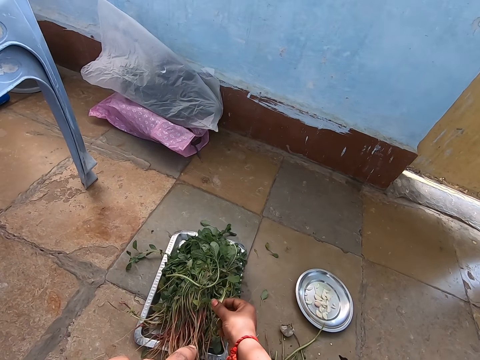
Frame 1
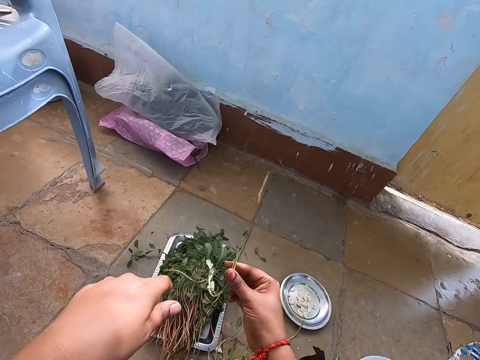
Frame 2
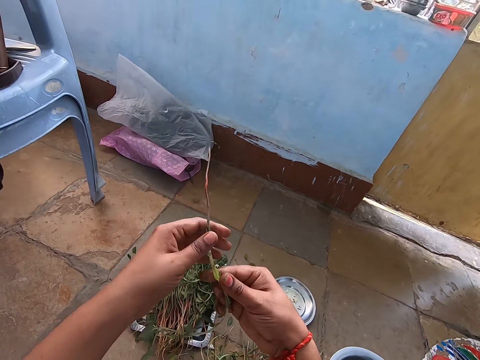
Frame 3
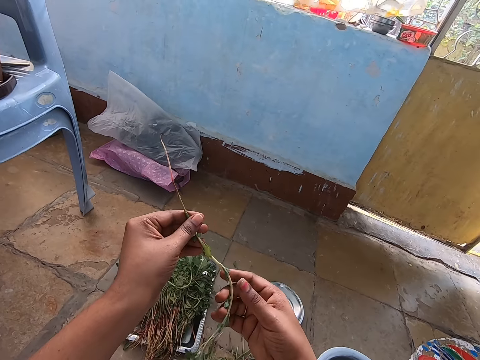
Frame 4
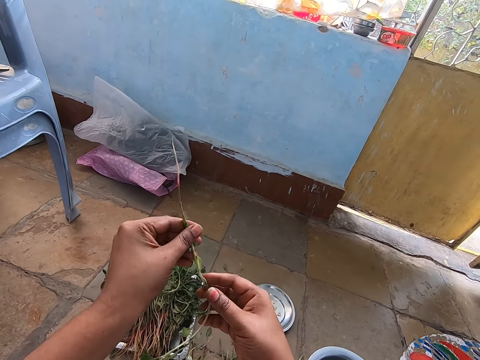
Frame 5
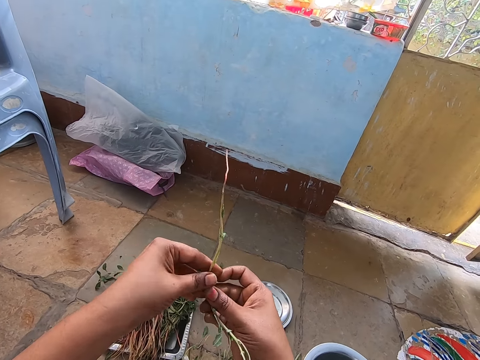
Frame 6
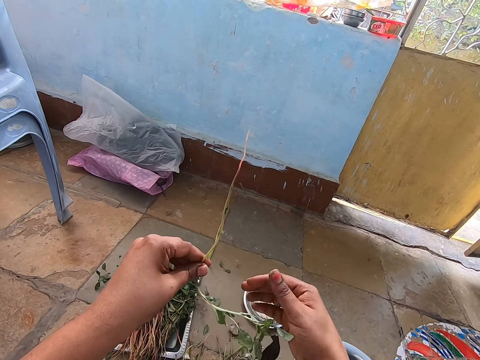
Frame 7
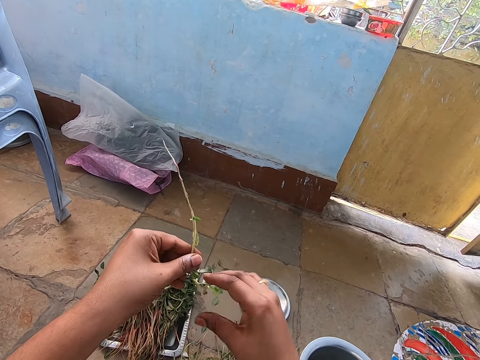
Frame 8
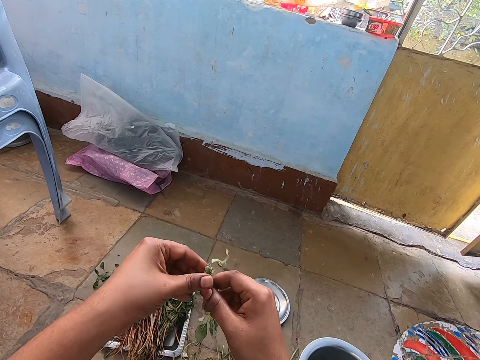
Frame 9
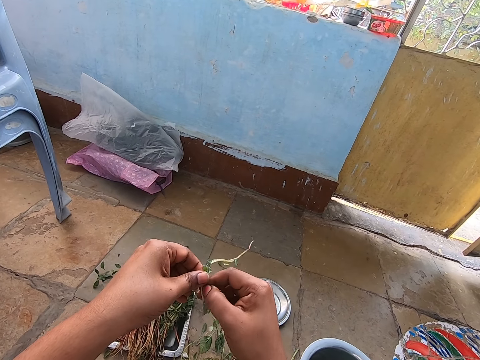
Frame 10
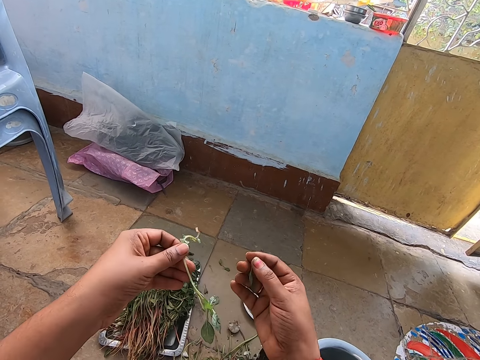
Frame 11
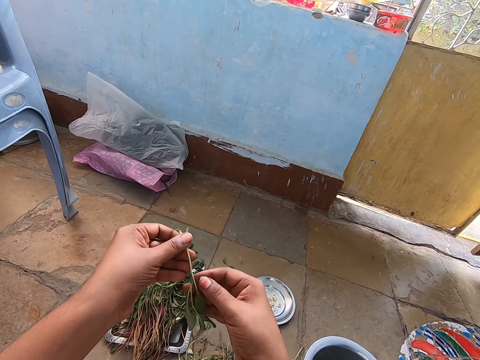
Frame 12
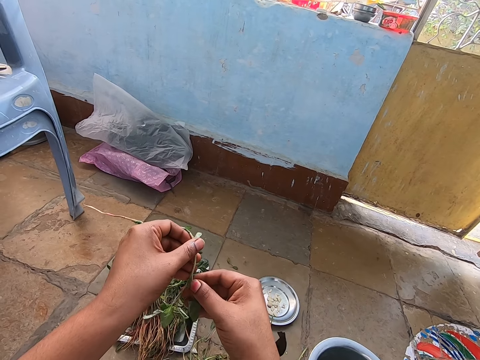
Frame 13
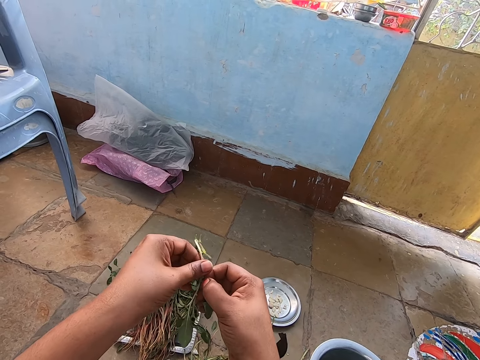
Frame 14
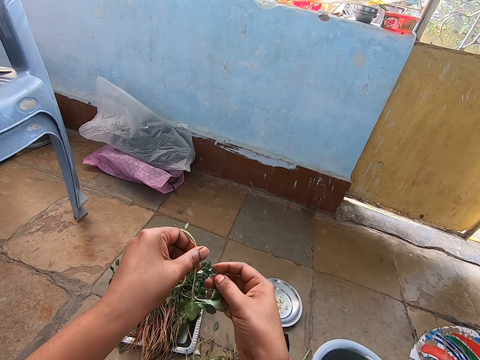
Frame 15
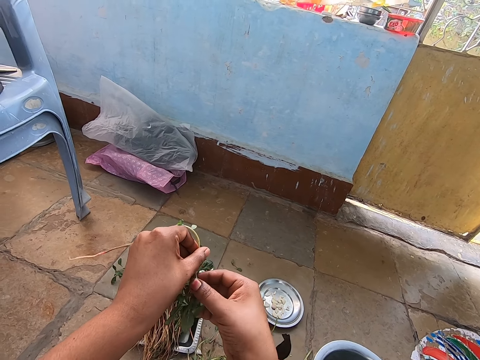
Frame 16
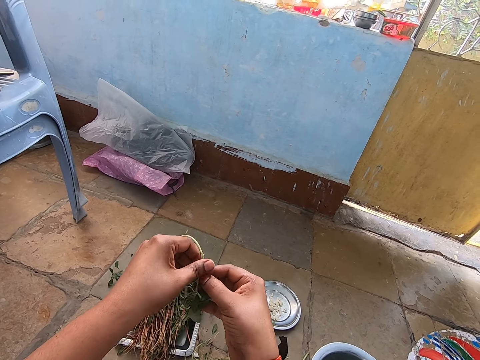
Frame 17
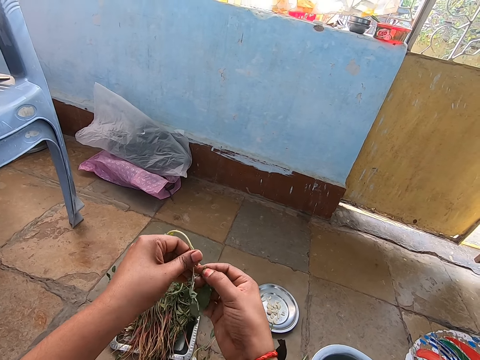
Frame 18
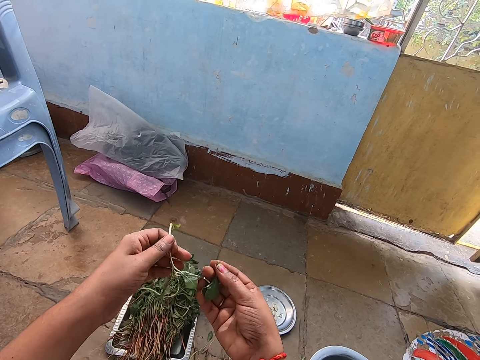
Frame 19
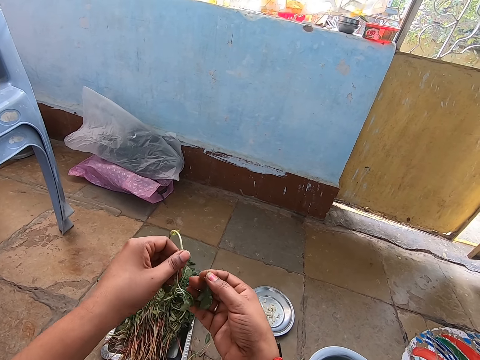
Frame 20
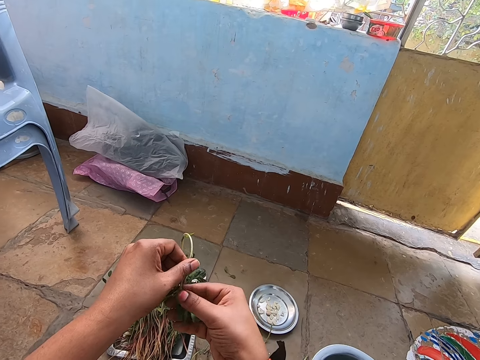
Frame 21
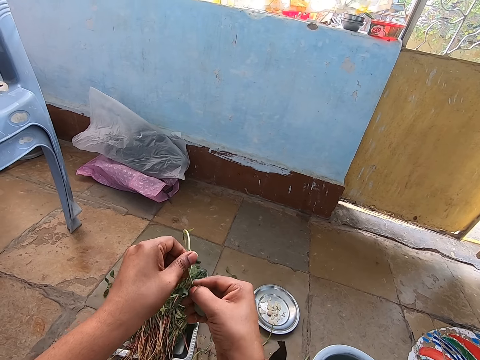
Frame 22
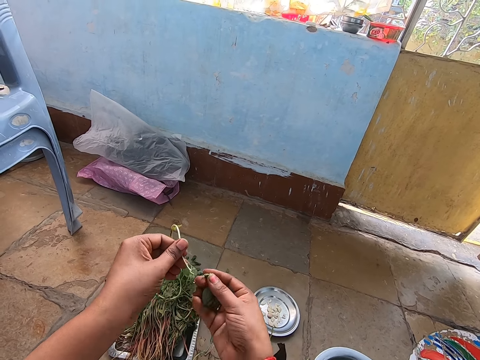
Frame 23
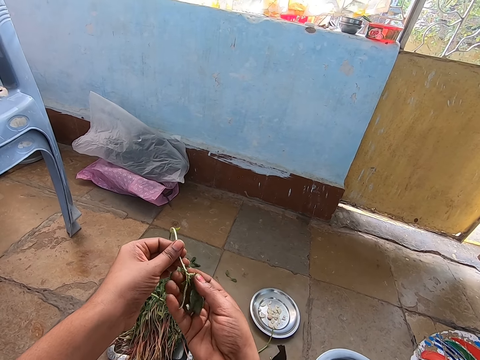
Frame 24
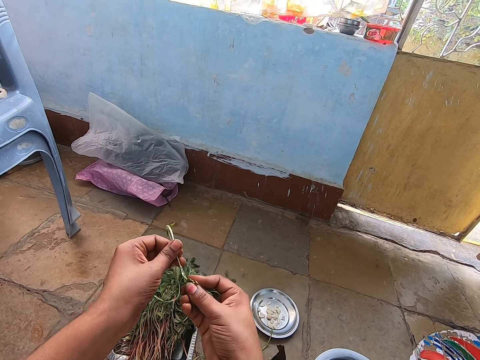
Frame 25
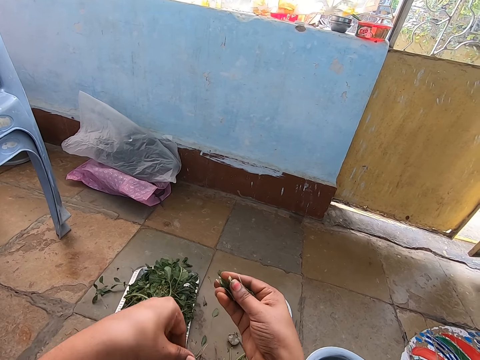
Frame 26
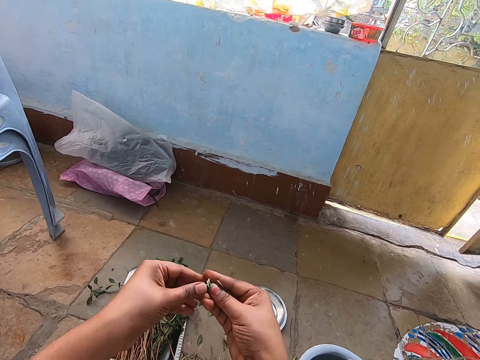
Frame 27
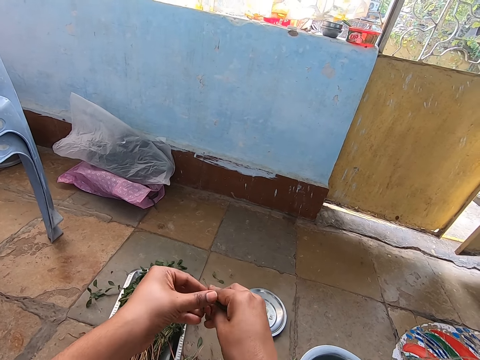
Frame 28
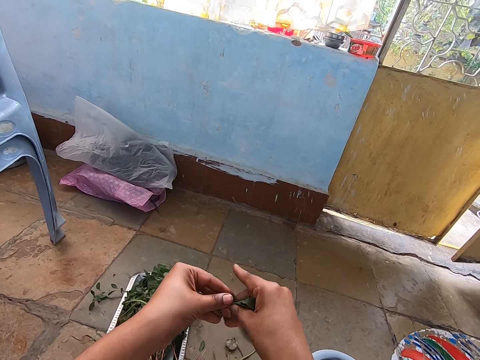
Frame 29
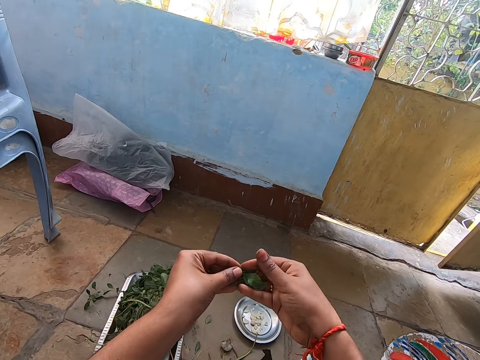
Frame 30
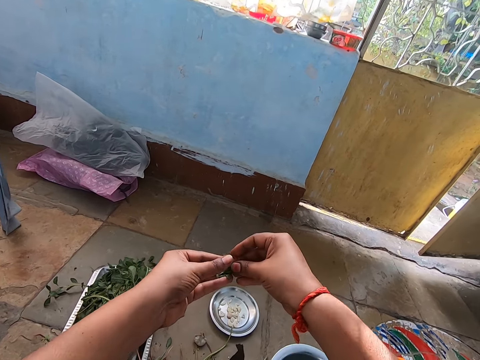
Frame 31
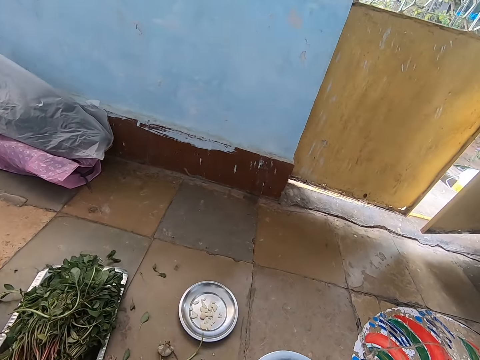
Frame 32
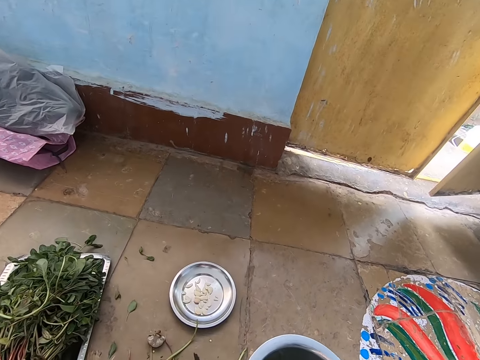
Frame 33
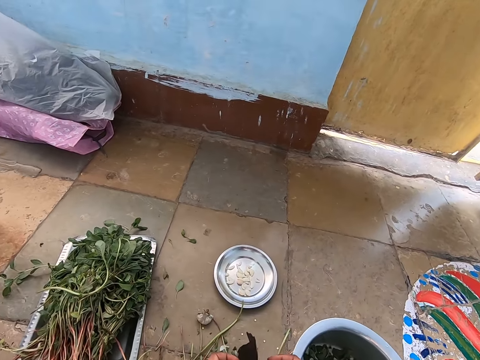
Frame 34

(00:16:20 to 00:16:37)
The camera wearer picks up a branch from the tray on the floor with her right hand. She transfers the branch from her right hand to her left hand. She transfers the branch from her left hand to her right hand. She transfers the branch from her right hand to her left hand. She cuts a leaf from the branch in her left hand with her right hand repeatedly. She drops the branch on the floor with her left hand. She holds the leaves in her right hand with her left hand.

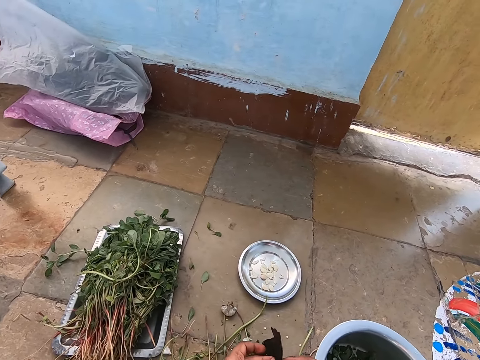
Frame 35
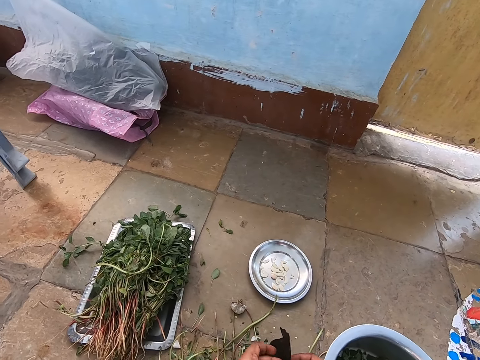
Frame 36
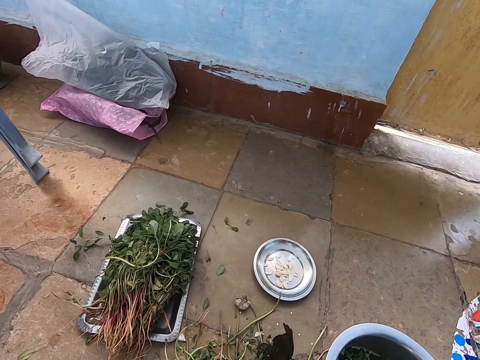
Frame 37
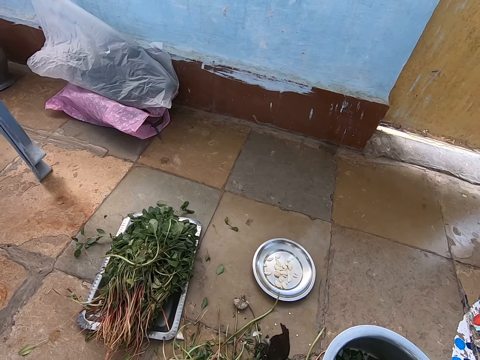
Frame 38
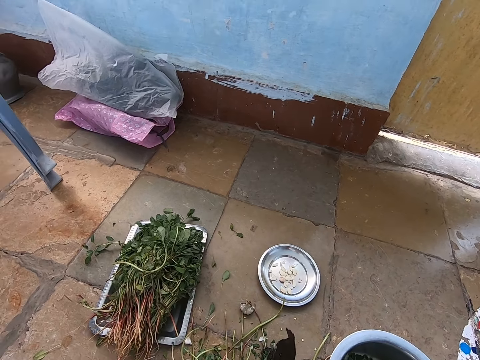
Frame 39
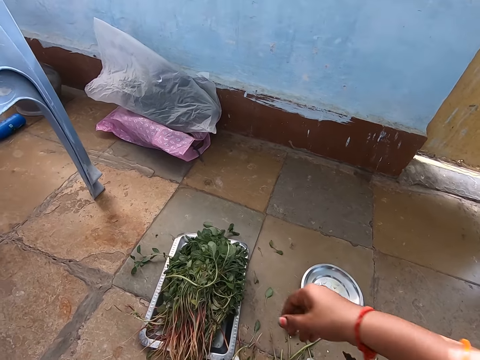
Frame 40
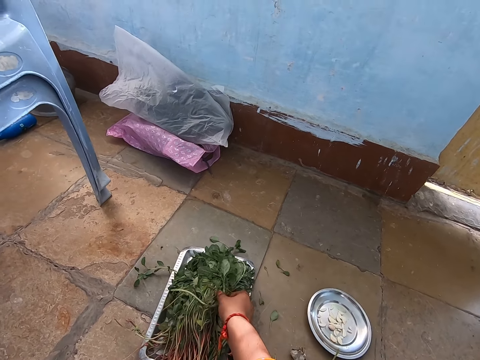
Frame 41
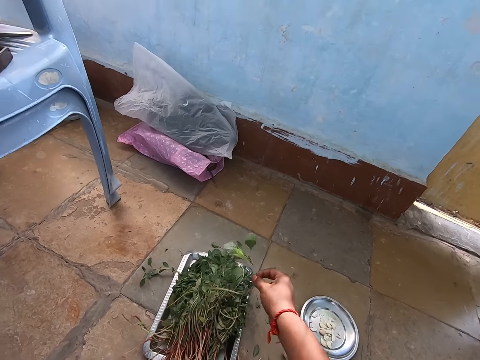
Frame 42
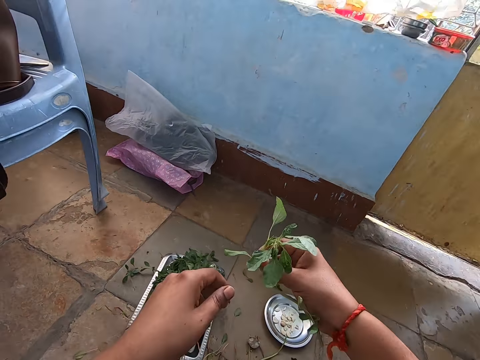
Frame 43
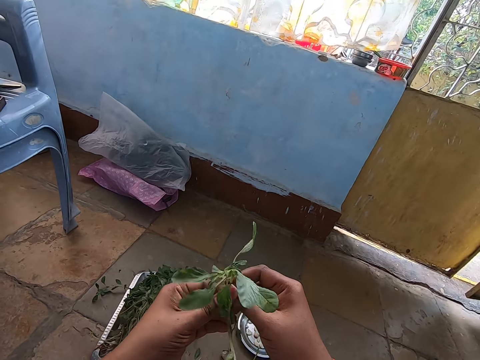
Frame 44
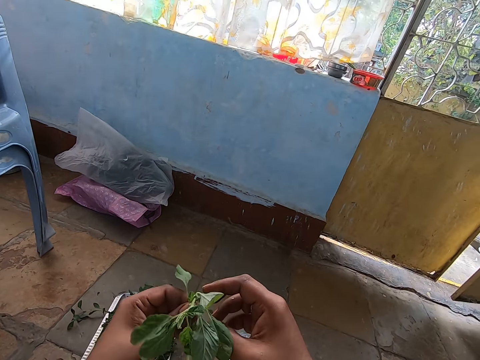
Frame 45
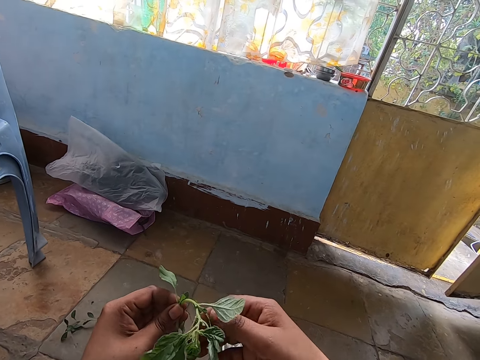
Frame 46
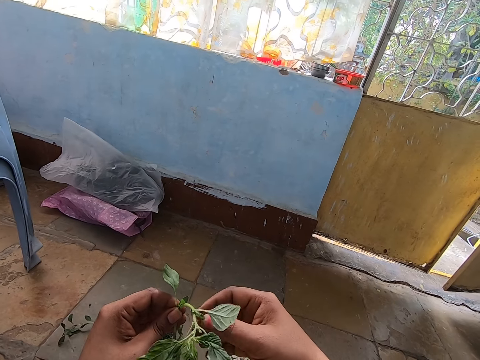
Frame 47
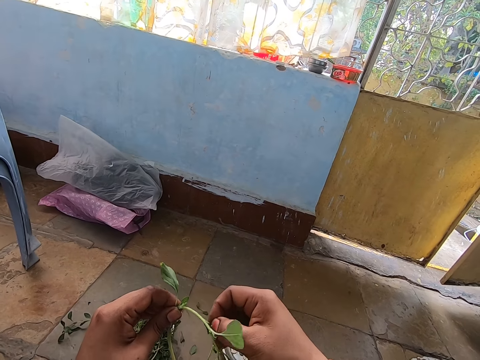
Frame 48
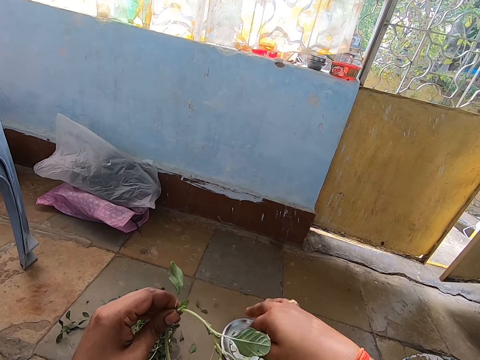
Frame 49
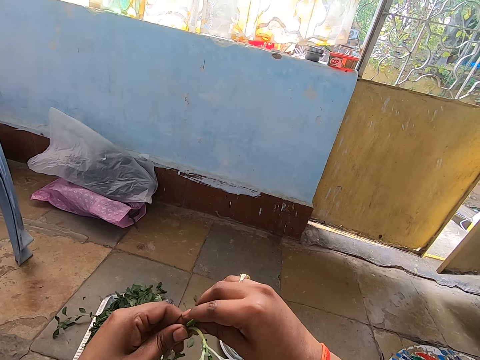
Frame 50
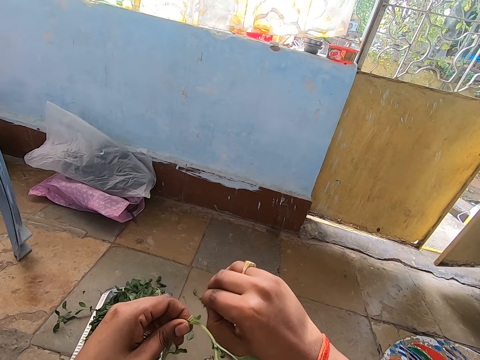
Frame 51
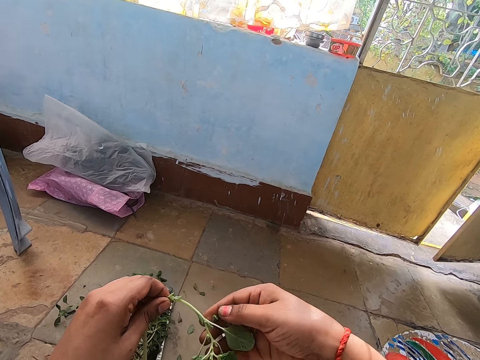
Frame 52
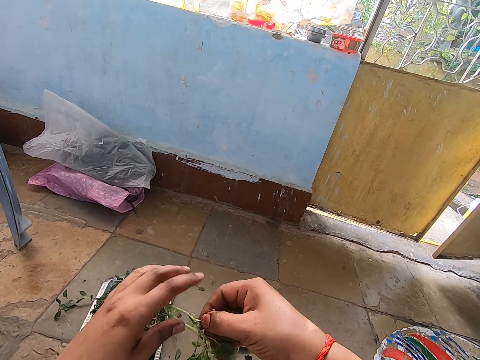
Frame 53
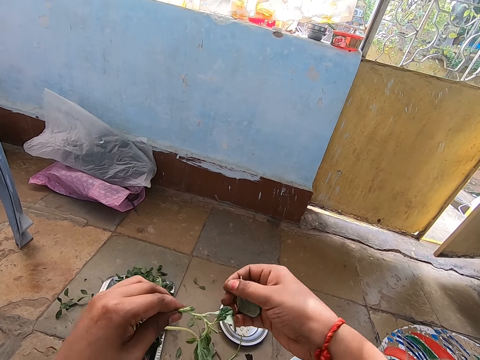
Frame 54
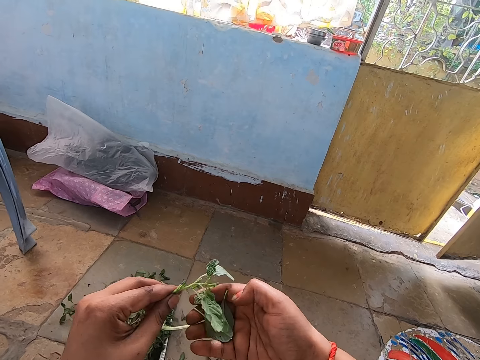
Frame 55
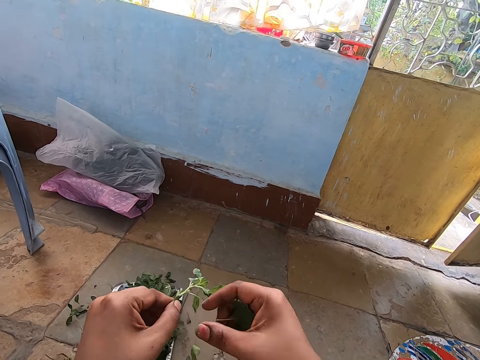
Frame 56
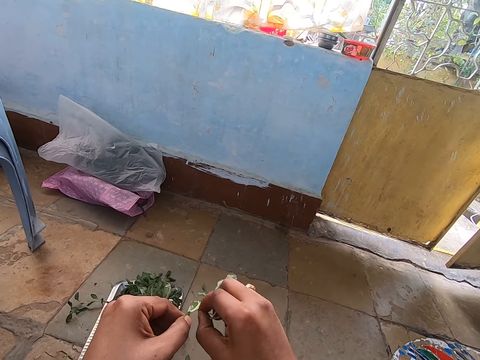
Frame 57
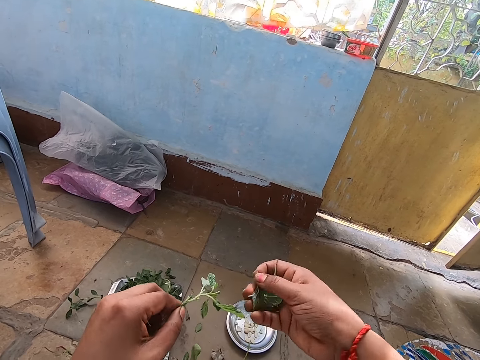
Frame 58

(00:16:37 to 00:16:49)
The camera wearer cuts vegetables. She picks up a branch from the tray on the floor with her right hand. She transfers the branch from her right hand to her left hand. She cuts a leaf from the branch in her left hand with her right hand. She drops the leaf on the floor with her right hand. She cuts a leaf from the branch in her left hand with her right hand repeatedly.
